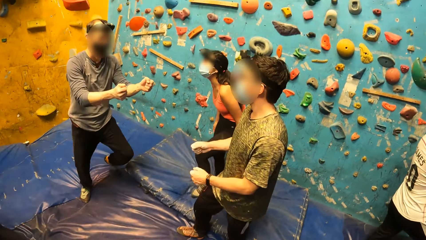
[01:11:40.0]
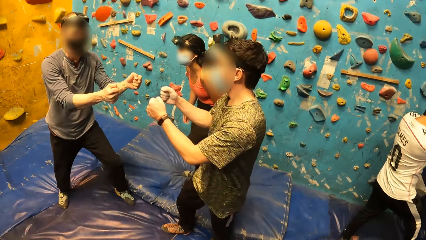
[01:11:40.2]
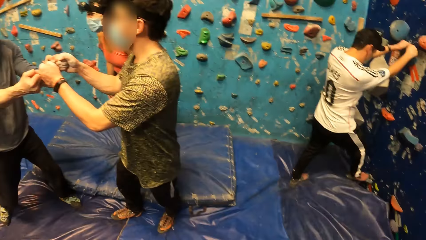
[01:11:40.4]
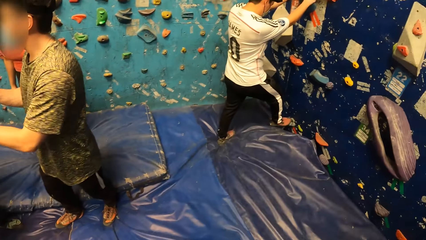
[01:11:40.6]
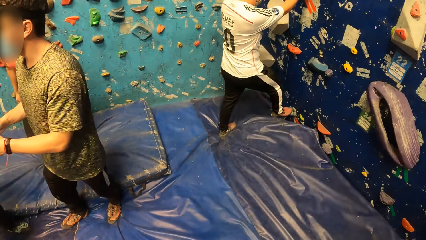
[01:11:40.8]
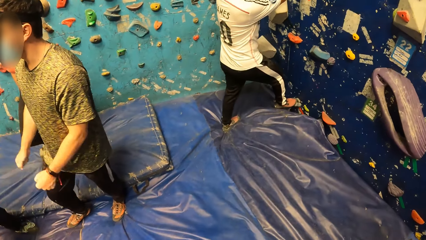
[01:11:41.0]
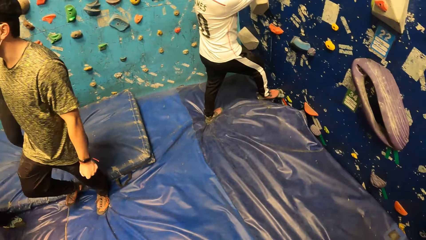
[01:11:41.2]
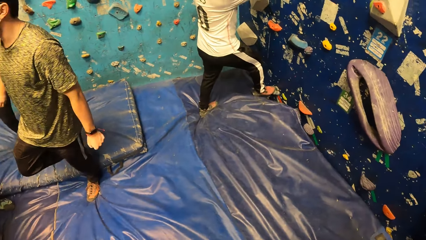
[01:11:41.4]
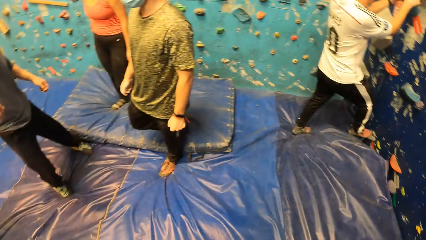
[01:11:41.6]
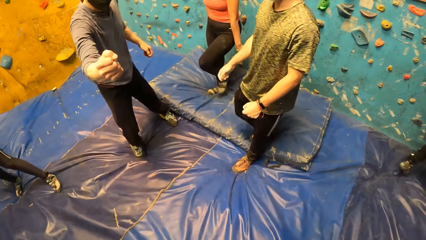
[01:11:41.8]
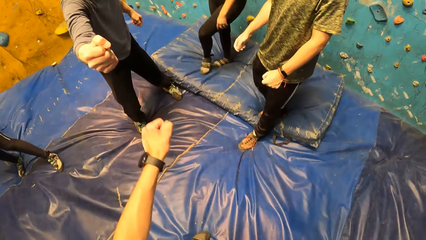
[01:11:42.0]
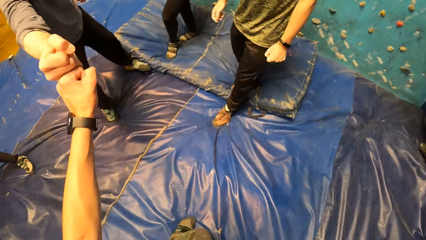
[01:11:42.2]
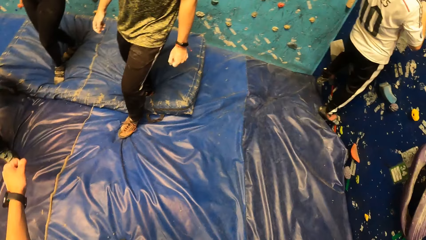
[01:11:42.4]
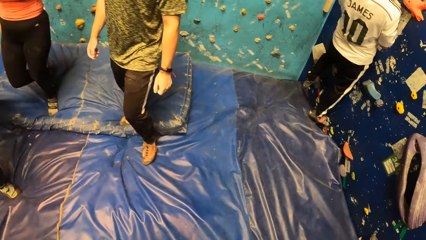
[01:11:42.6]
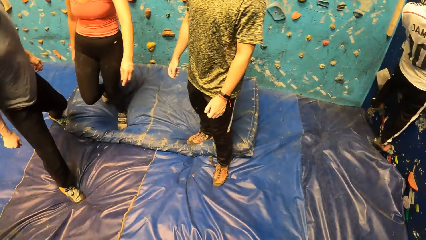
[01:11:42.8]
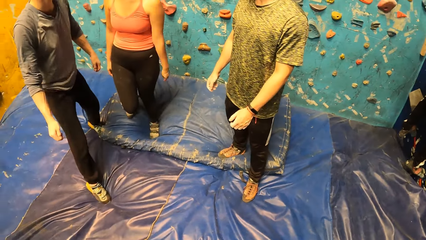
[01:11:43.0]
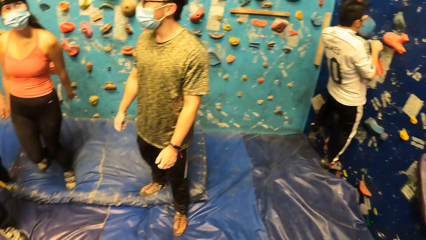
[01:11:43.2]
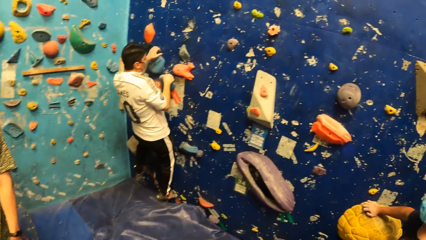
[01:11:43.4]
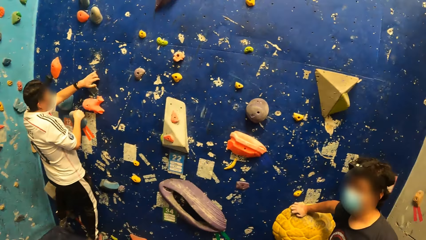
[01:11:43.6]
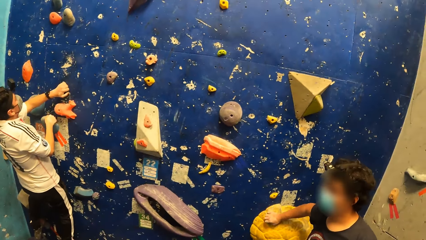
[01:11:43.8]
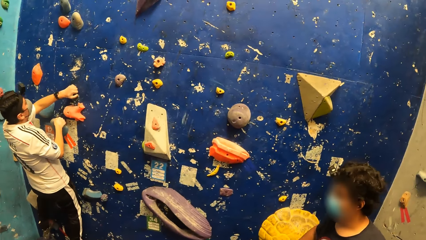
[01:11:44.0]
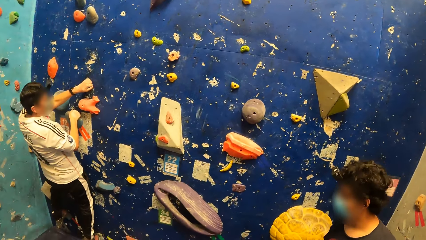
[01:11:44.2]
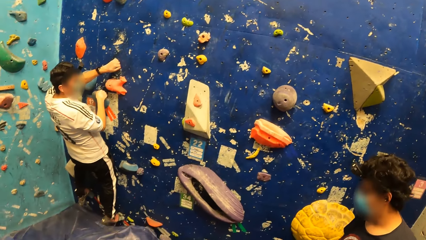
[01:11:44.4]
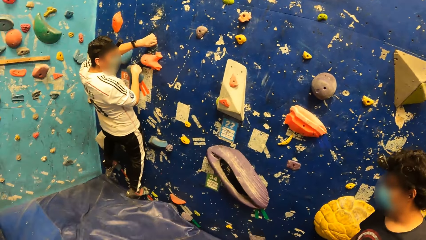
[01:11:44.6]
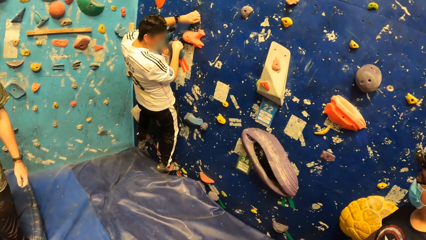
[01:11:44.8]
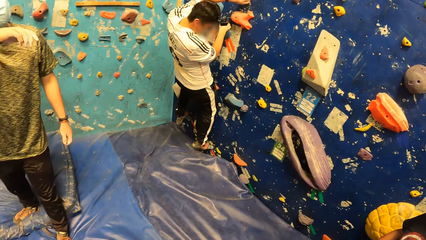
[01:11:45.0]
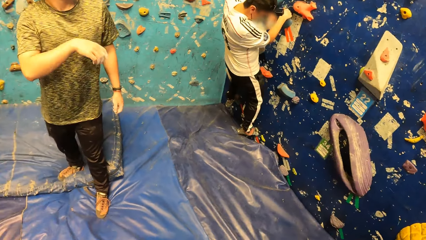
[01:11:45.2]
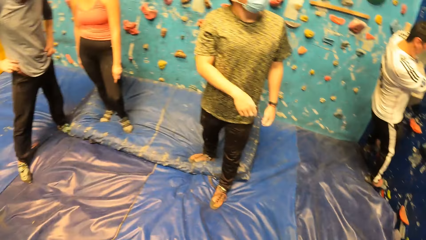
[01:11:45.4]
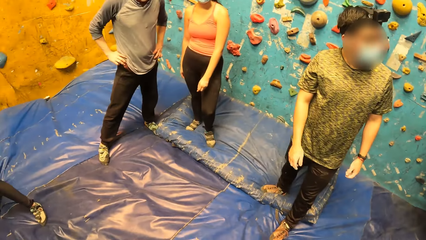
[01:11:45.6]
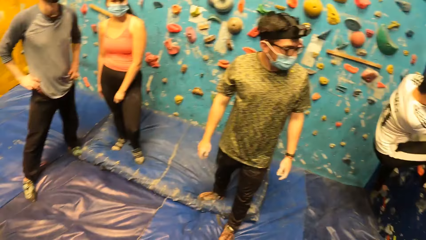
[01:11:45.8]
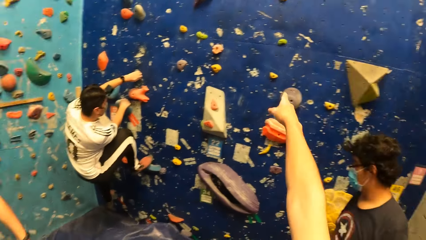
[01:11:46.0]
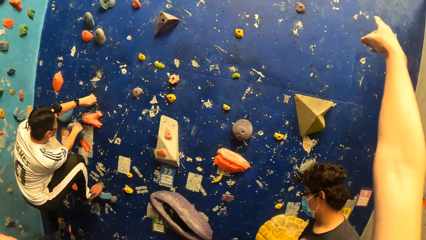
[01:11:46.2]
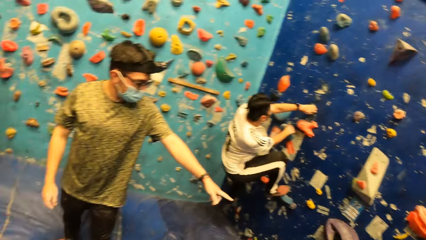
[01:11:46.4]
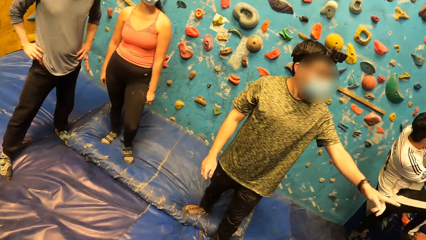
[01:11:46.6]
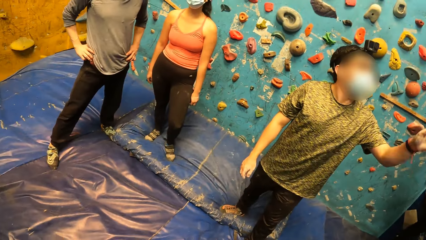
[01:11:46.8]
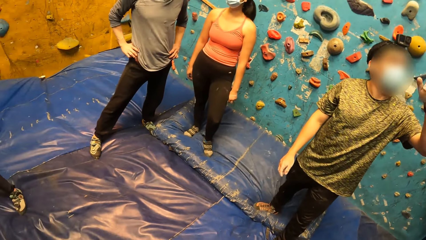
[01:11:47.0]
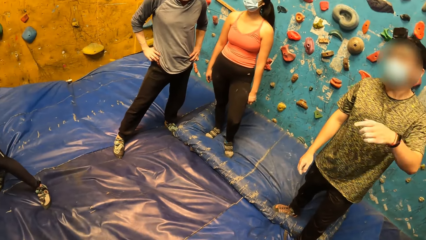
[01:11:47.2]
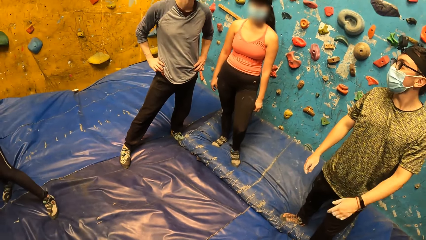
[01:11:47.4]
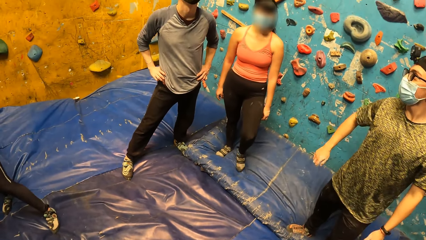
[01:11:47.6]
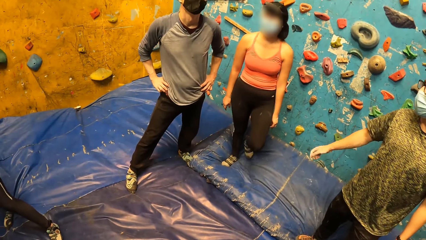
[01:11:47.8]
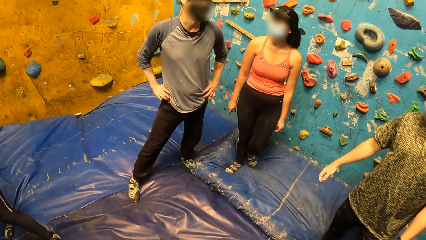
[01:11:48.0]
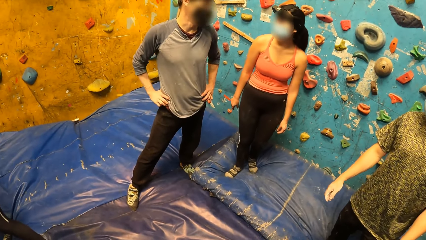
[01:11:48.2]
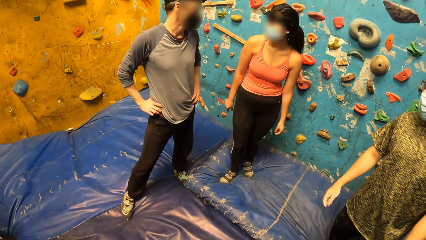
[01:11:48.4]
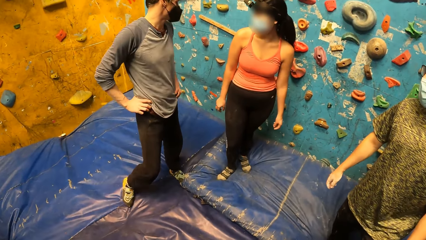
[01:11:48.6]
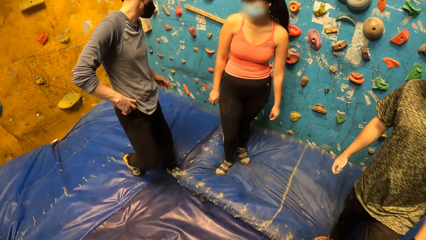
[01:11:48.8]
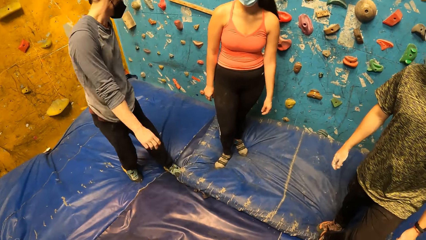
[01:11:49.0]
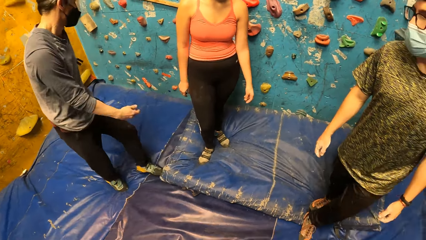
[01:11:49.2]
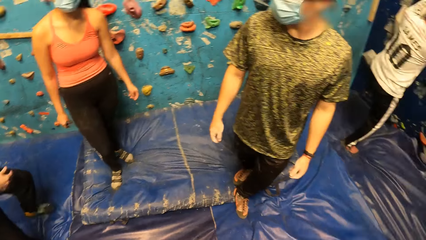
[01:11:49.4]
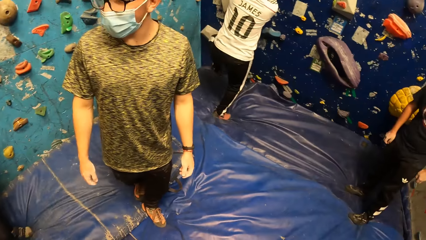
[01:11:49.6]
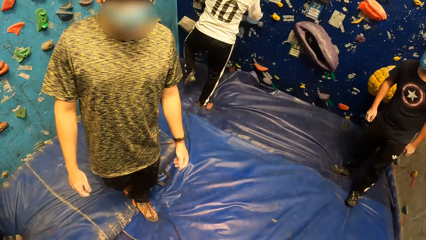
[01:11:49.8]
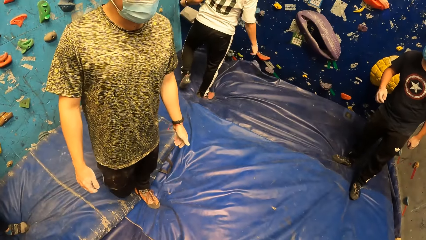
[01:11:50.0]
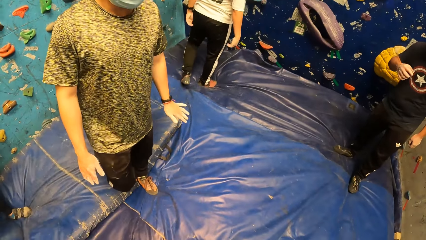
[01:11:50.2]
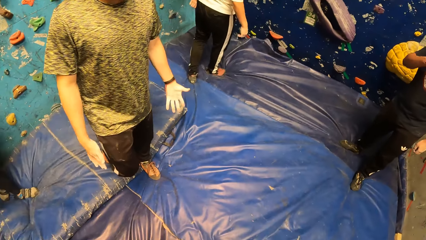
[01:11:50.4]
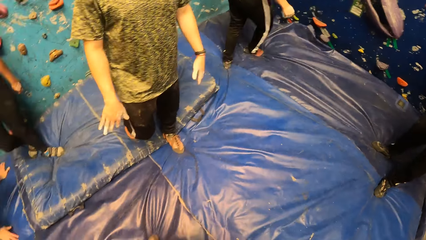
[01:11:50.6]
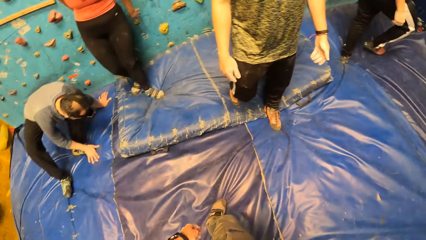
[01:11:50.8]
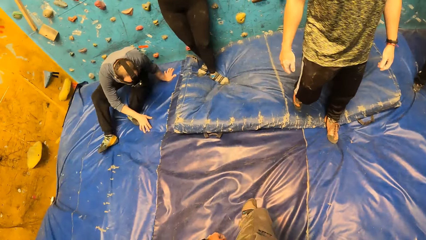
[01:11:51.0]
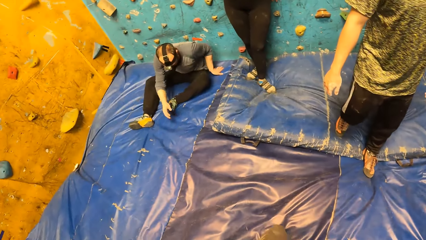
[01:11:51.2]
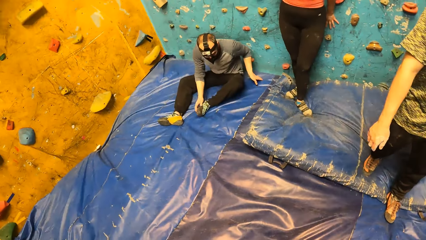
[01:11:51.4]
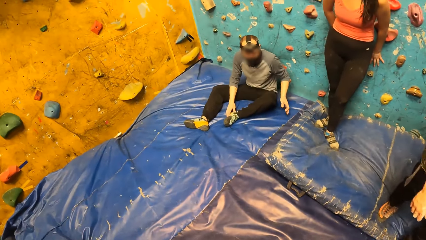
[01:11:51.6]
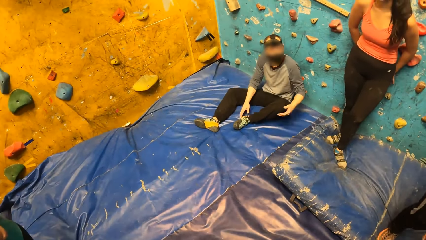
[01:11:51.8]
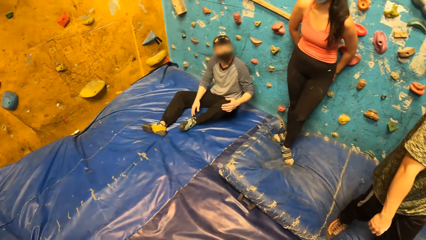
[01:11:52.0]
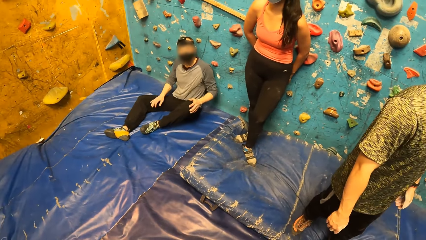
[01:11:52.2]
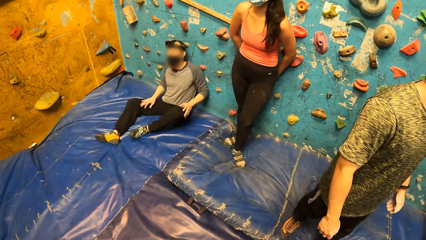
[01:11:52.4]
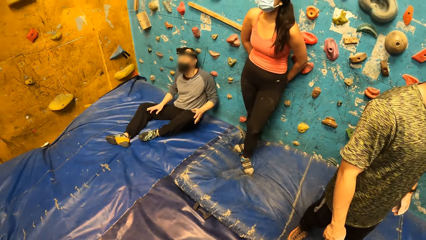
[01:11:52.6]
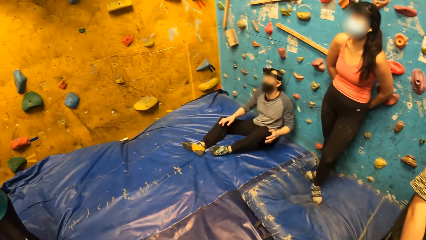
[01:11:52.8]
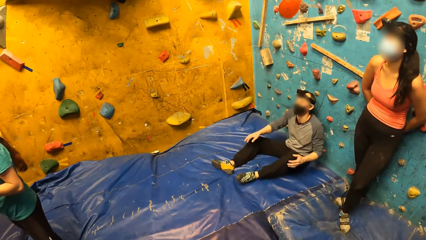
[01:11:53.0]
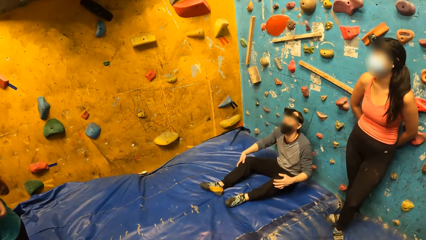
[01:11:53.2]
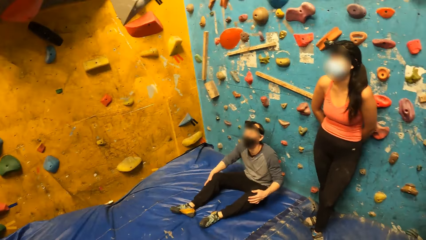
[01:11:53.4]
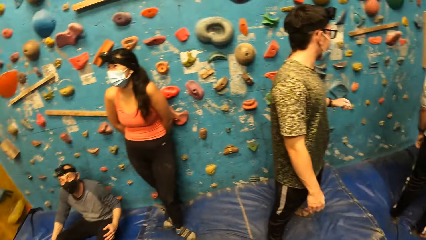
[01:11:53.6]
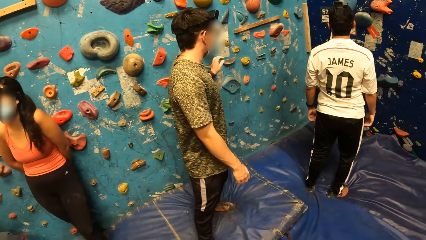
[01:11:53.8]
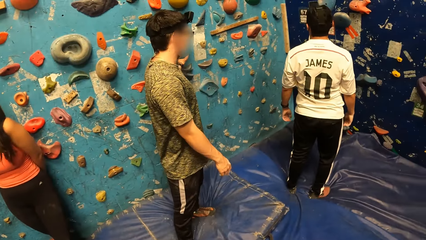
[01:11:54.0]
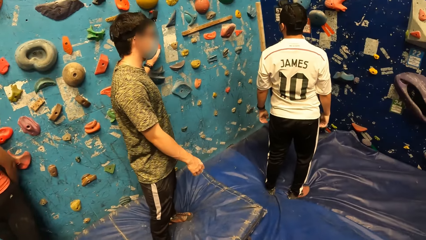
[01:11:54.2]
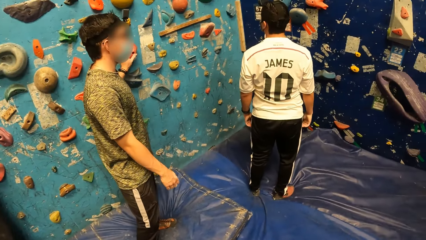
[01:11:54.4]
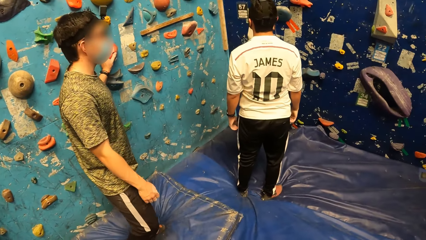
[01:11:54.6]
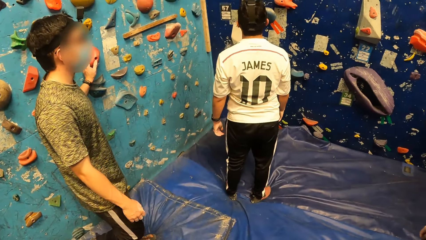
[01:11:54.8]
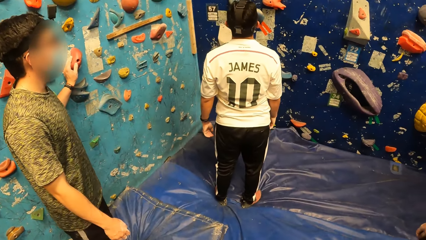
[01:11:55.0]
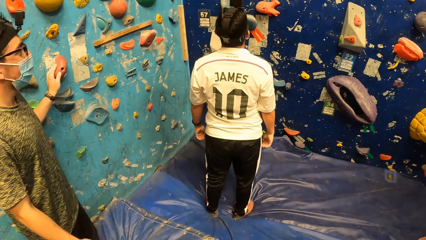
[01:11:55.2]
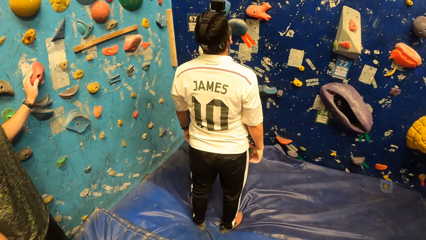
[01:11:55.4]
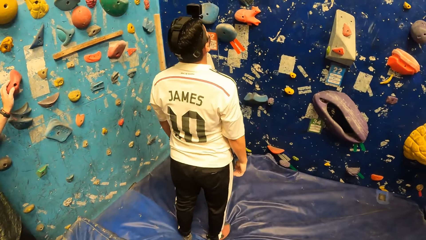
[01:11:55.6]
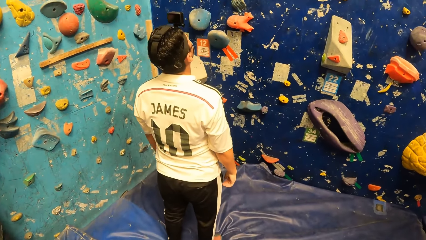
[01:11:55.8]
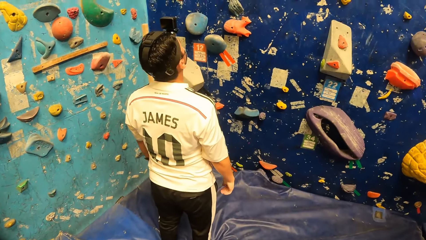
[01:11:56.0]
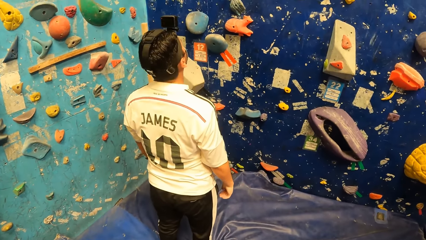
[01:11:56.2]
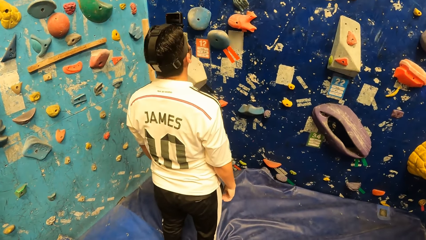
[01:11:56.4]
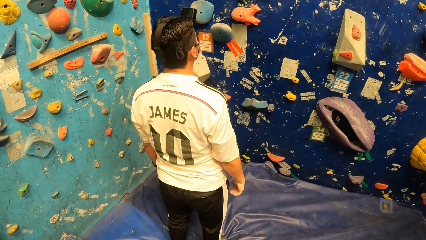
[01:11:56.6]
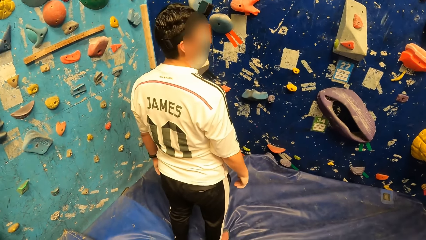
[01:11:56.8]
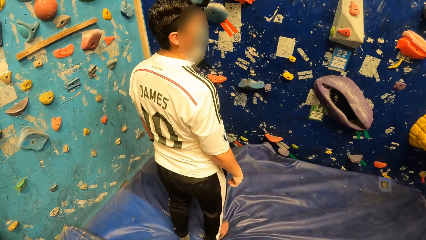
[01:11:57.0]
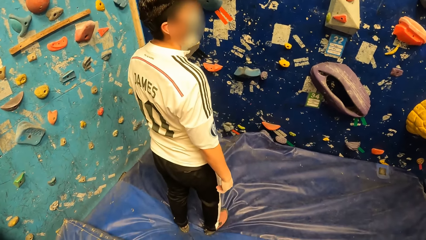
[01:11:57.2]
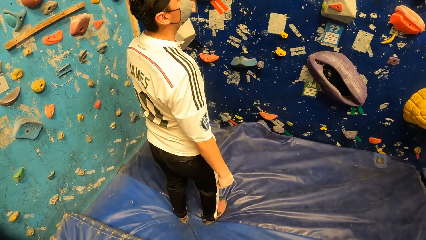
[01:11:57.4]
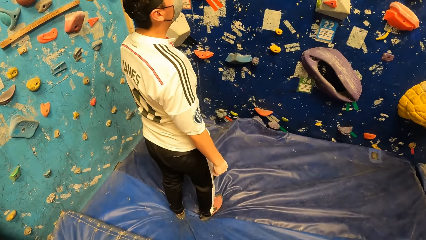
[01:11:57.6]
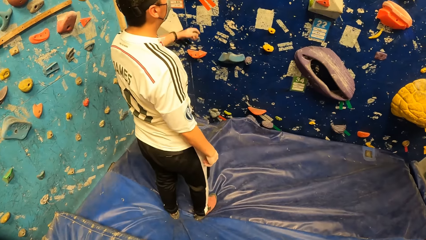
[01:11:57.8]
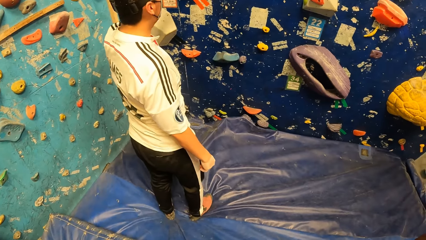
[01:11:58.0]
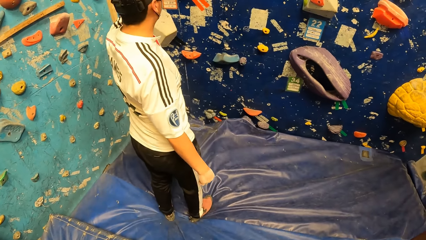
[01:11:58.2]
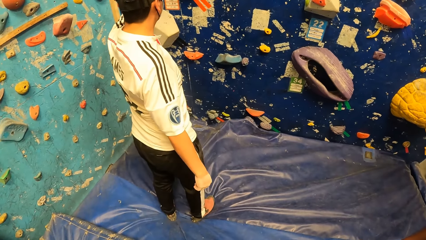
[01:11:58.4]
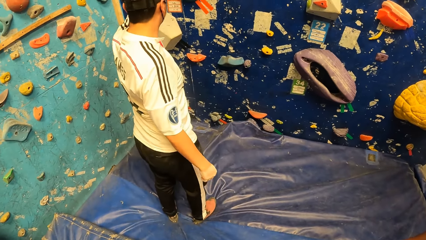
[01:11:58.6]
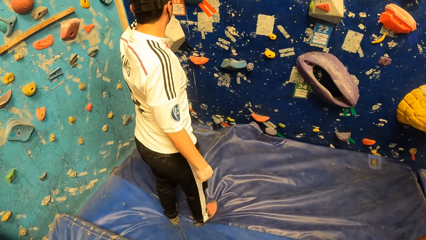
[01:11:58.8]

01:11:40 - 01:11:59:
A man bumps fists with another man. The camera wearer bumps fist with the first man. A third man climbs the rock wall with both hands. The camera wearer points at the rock wall with his right hand. The third man removes both hands from the rock wall. The first man sits on the mat. The second man places his left hand on a rock on the rock wall.
